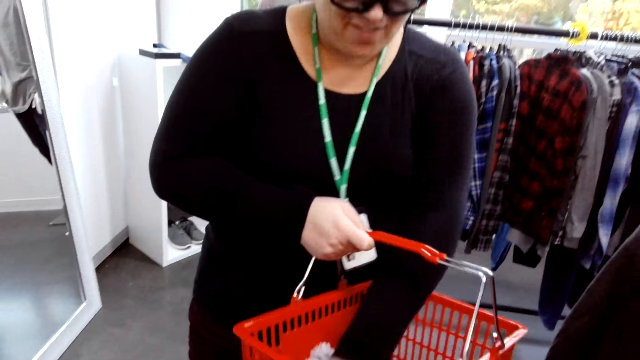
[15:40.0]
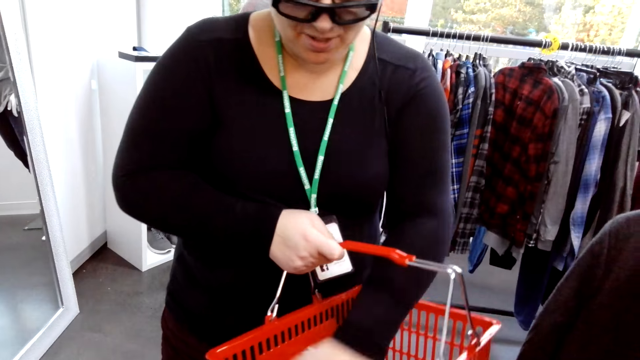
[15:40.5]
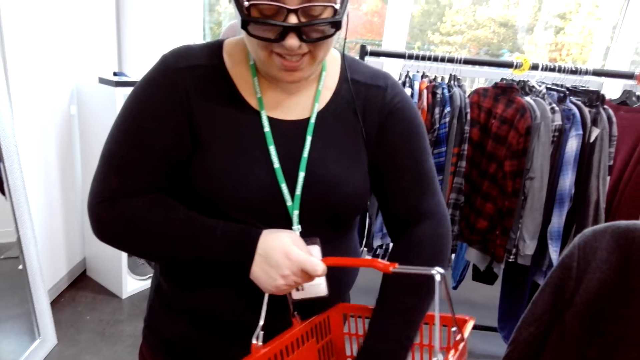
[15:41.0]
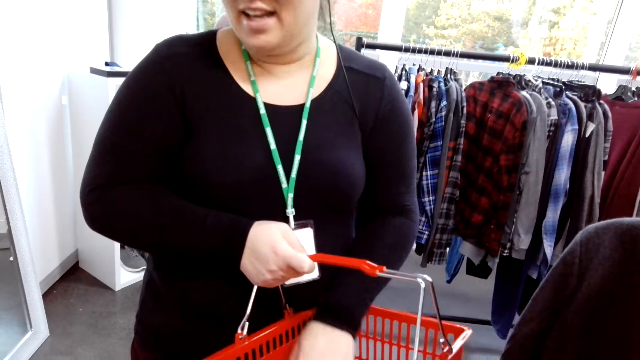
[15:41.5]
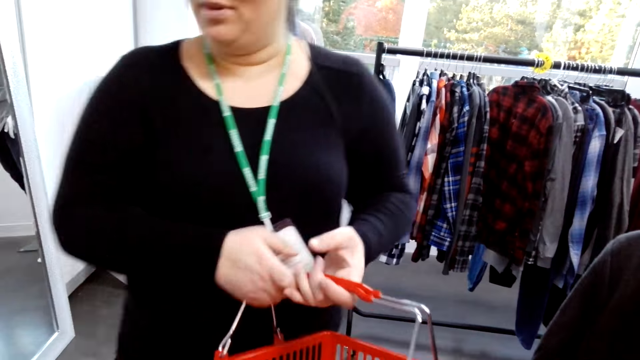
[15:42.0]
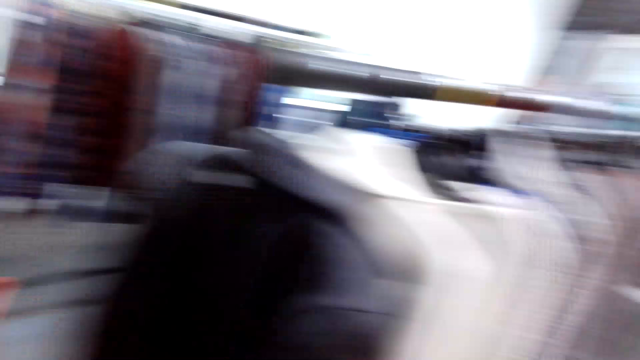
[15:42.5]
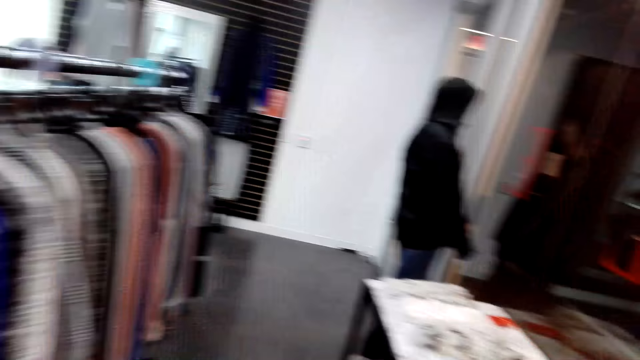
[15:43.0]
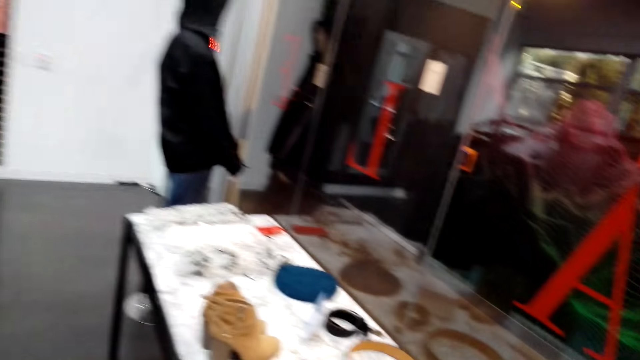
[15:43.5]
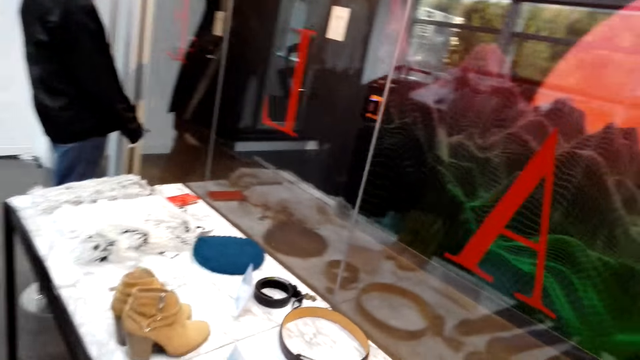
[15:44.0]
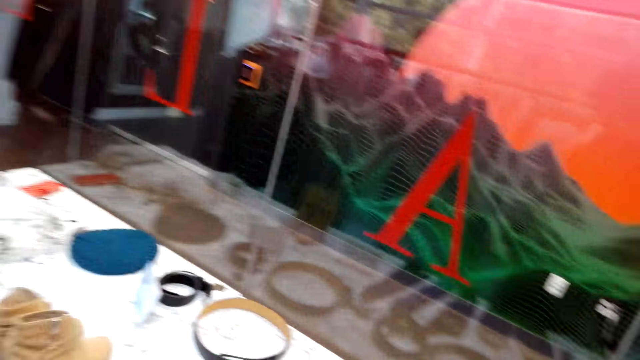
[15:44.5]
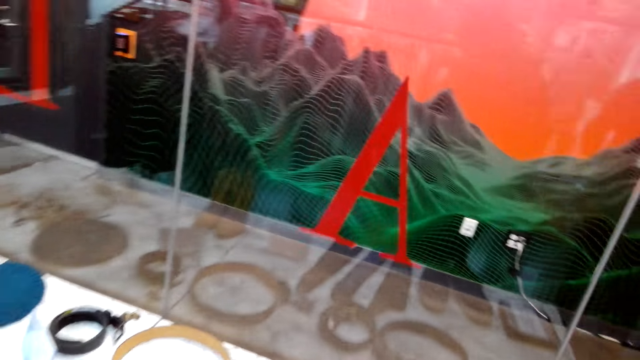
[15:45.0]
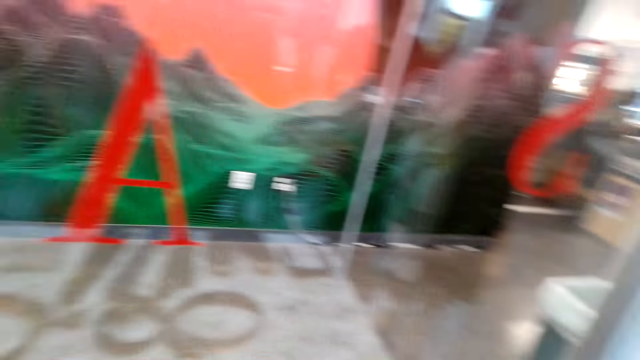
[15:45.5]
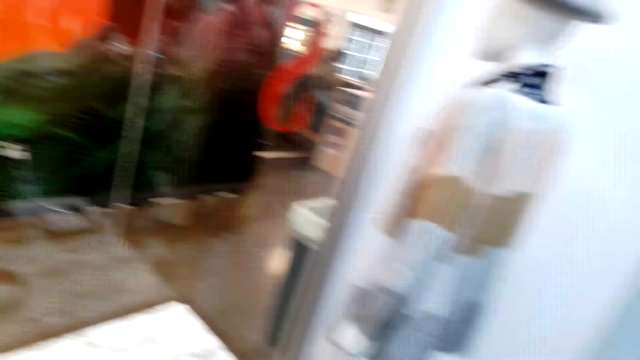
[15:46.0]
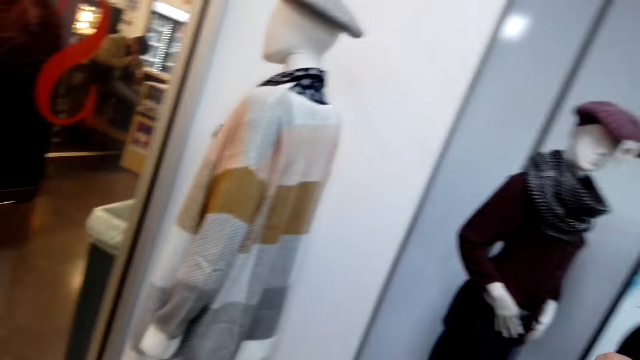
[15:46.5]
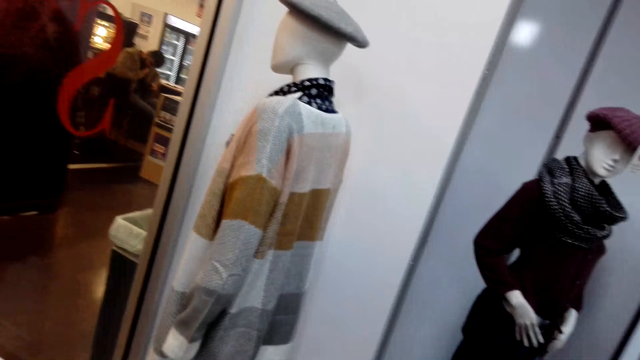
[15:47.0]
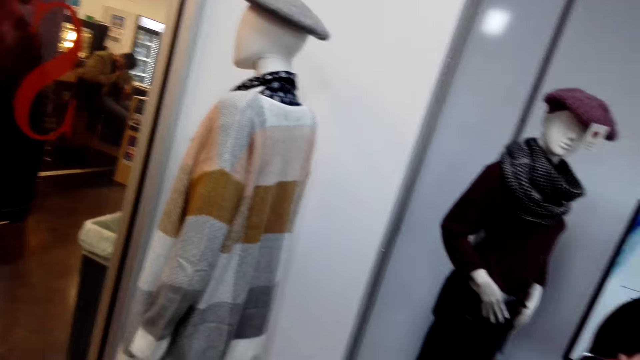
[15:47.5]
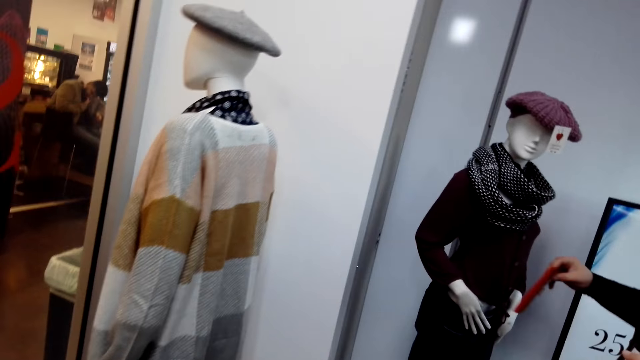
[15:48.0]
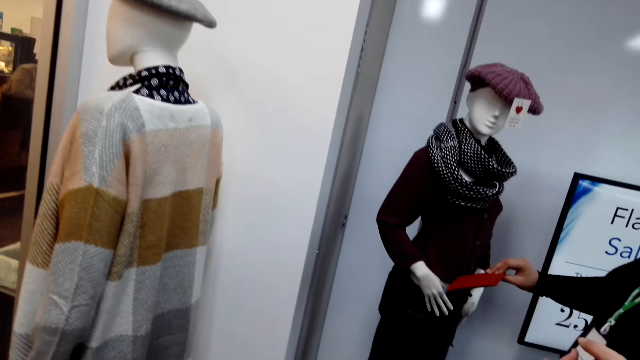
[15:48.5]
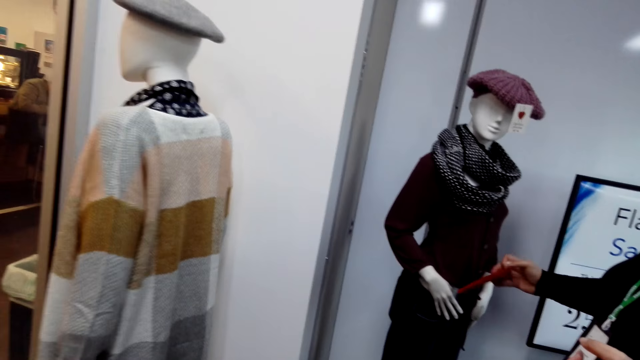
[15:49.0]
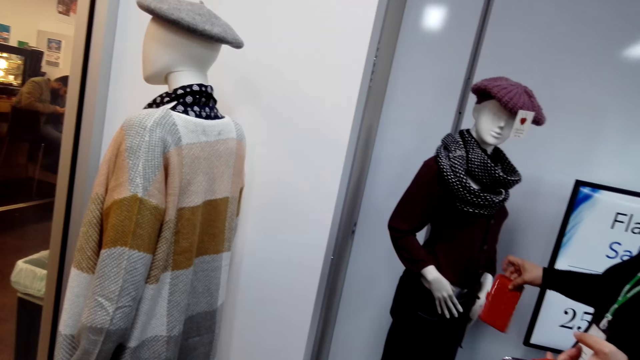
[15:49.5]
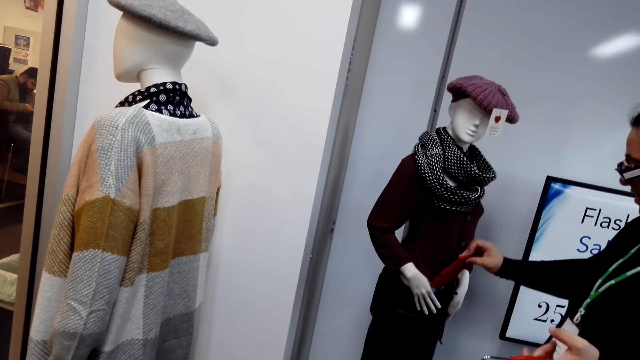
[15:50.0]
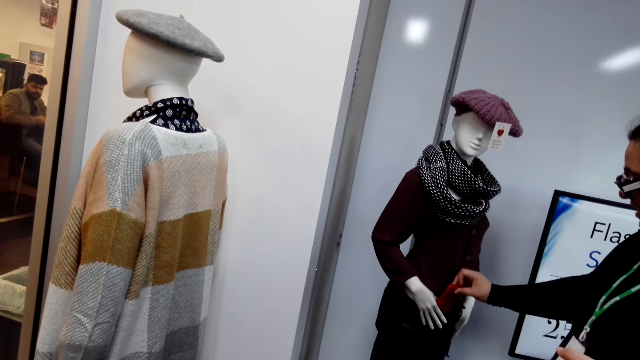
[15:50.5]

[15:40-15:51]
A lady arranges items in the basket. She moves a purse in the shopping basket. She holds the shopping with her left hand. The camera wearer looks around the shop. The lady puts the purse in a mannequin's hand. The camera wearer puts the purse in the trouser.

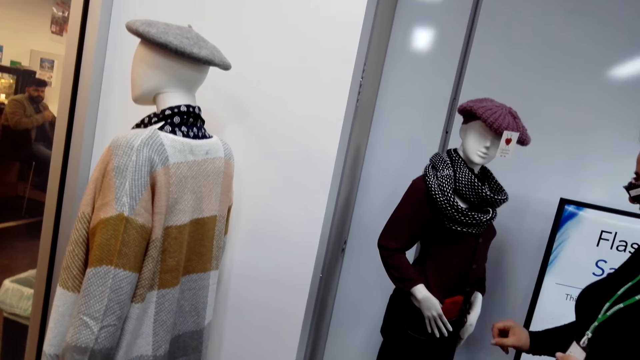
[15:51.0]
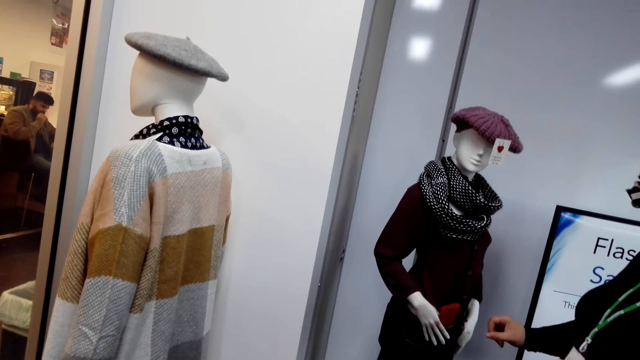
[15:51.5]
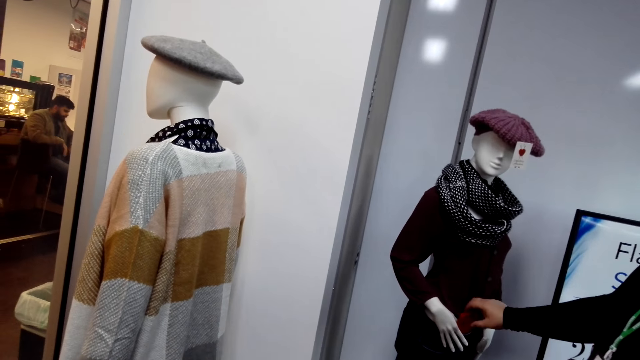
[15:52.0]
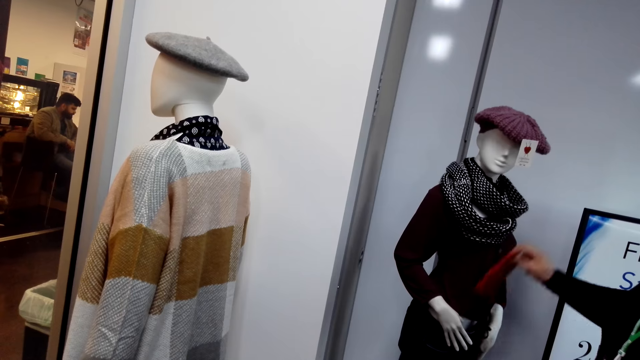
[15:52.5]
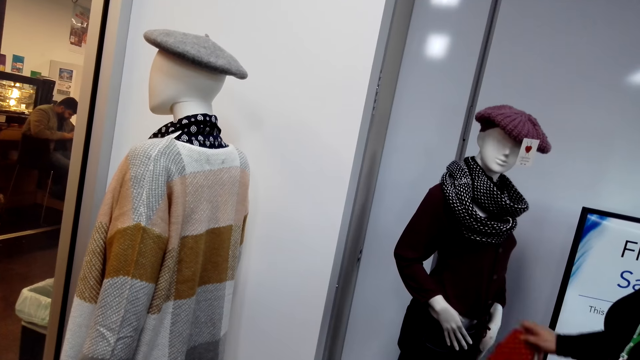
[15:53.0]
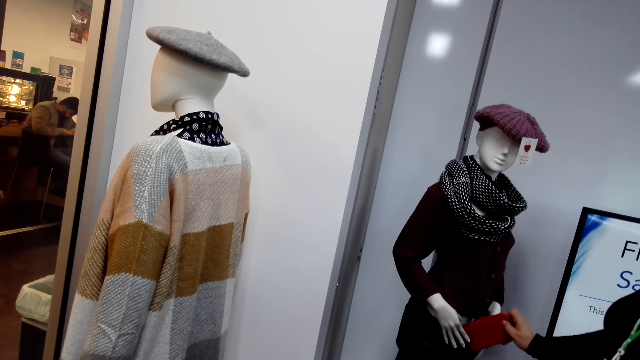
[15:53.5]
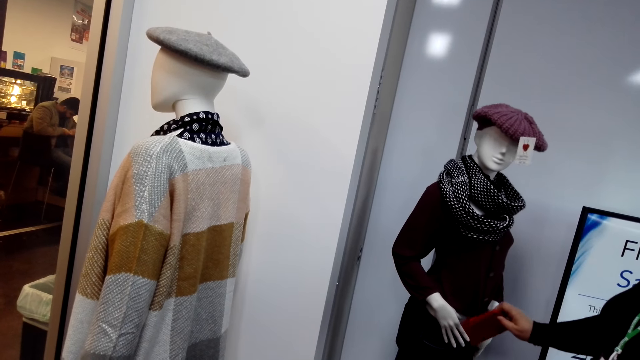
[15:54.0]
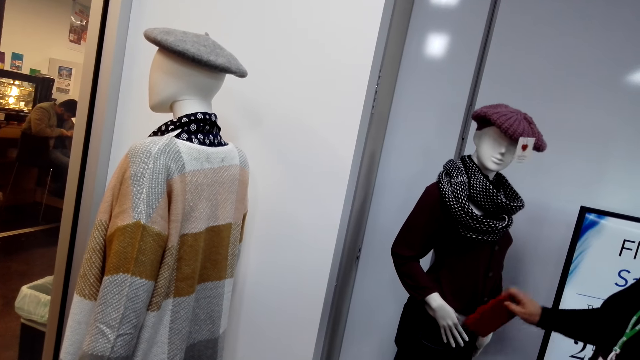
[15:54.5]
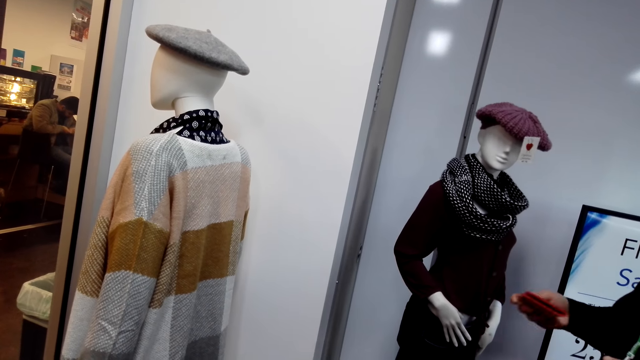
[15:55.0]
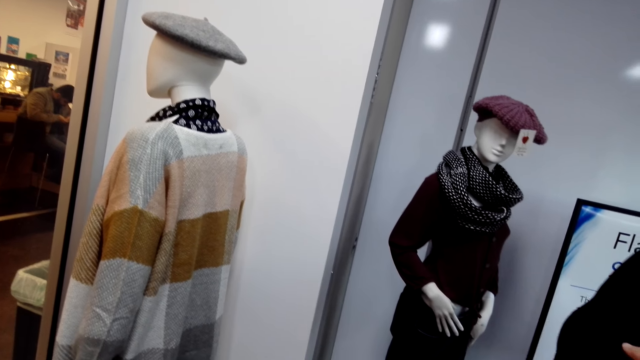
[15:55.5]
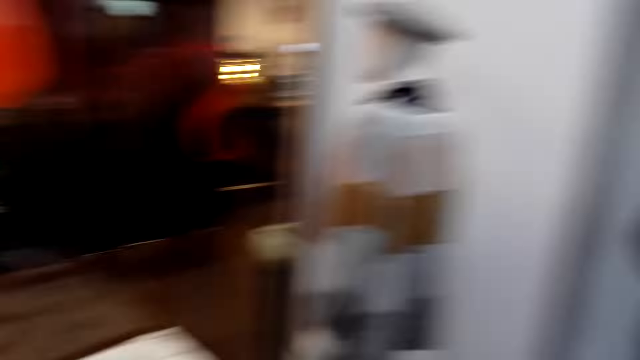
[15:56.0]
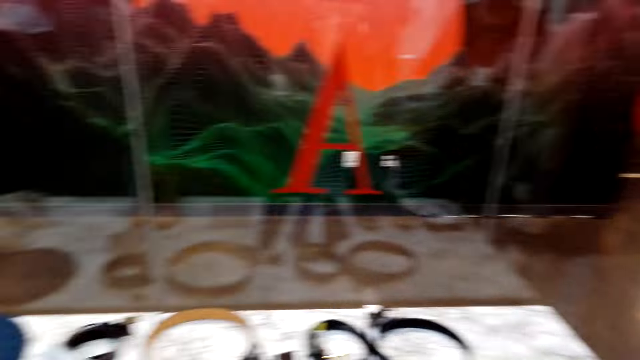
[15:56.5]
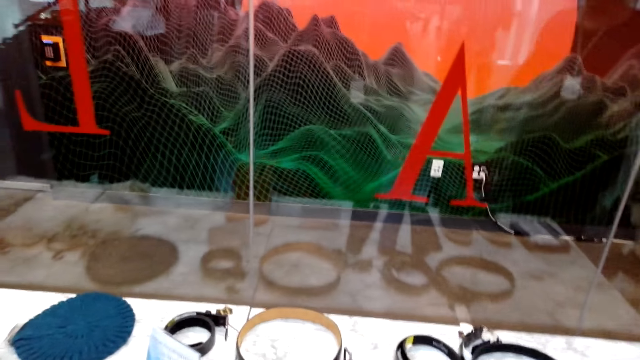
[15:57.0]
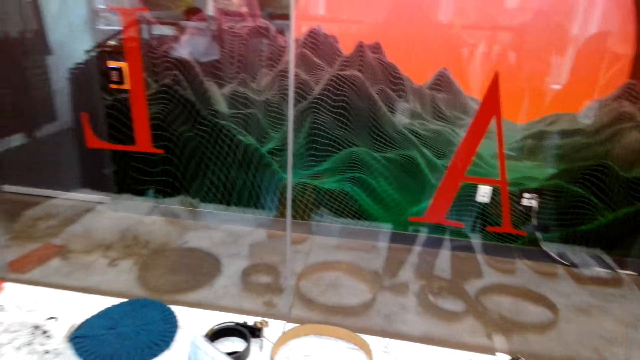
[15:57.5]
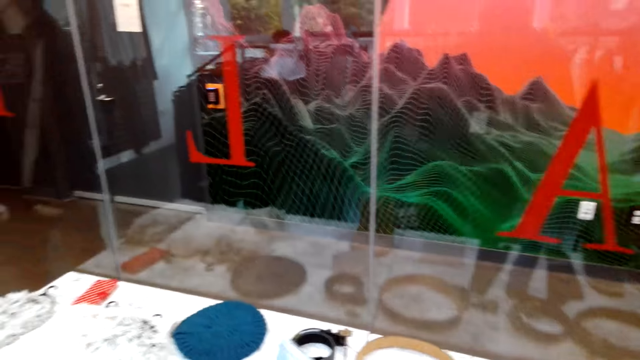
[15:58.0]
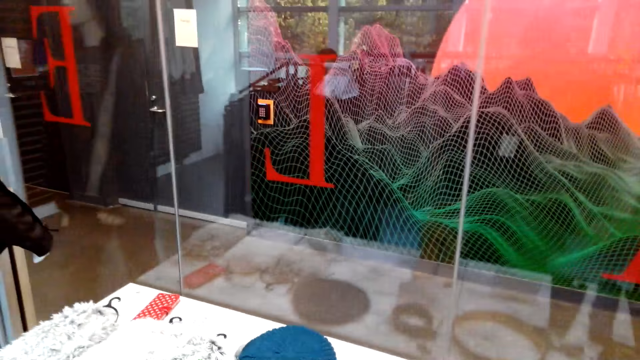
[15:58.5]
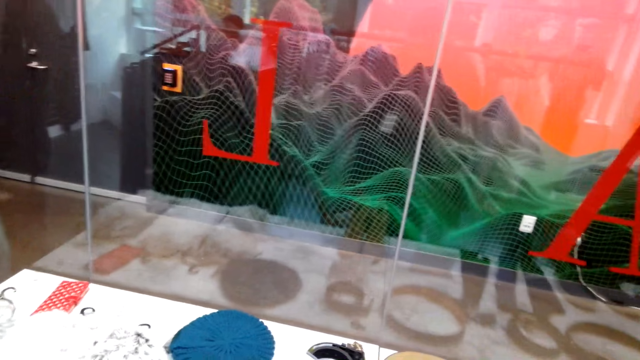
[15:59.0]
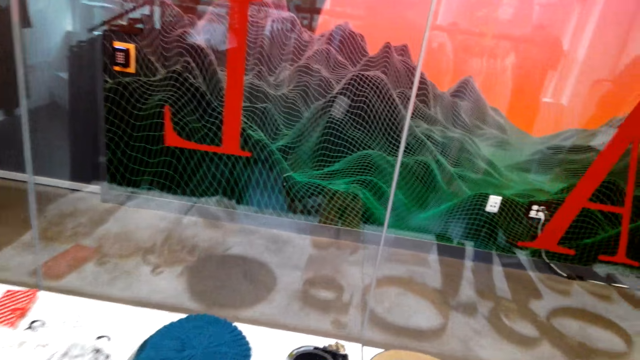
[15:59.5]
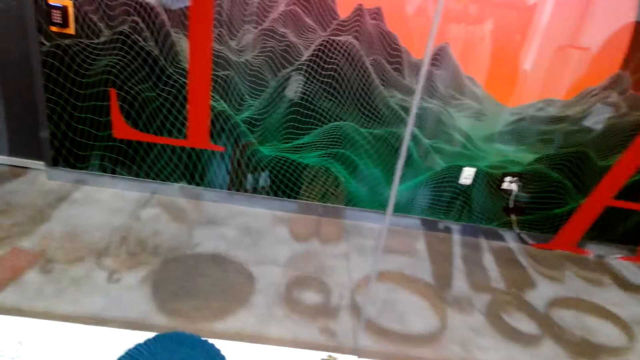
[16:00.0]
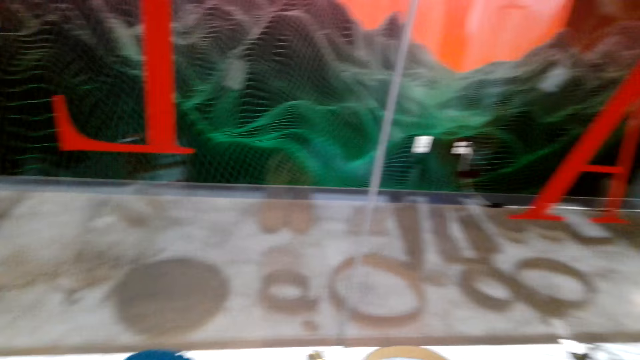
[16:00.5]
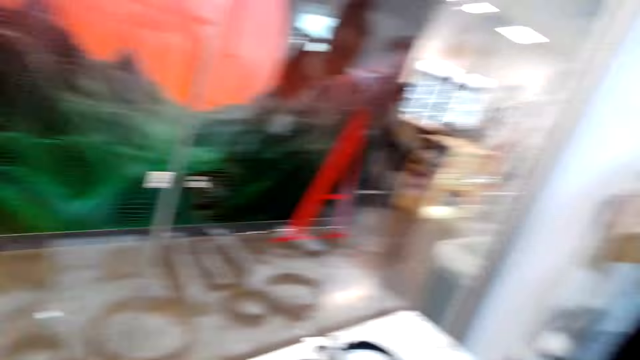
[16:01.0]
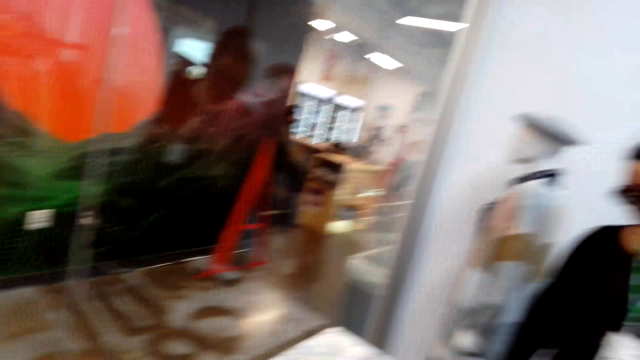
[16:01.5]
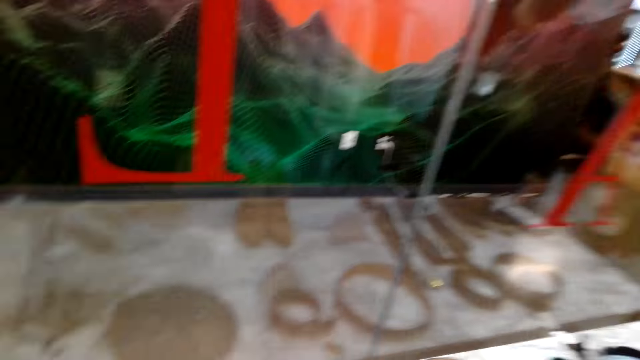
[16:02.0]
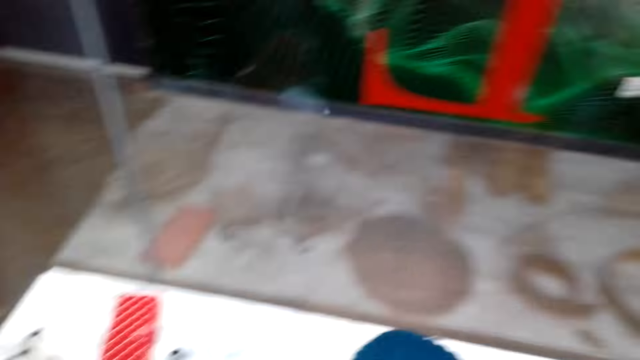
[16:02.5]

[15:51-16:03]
The camera wearer takes the purse. A lady picks up the purse from a mannequin. She pushes the purse in the mannequin's hand and picks up the purse. The camera wearer looks around the shop.
